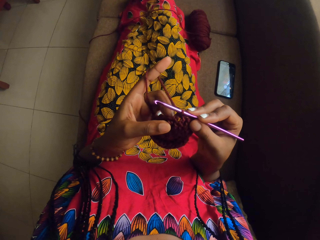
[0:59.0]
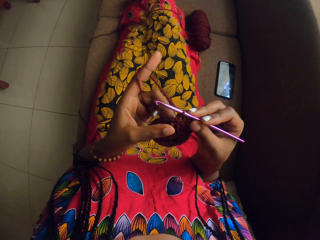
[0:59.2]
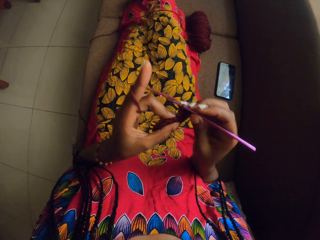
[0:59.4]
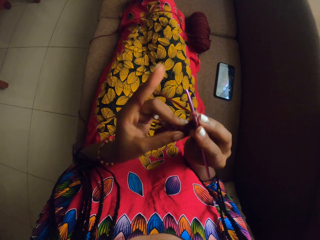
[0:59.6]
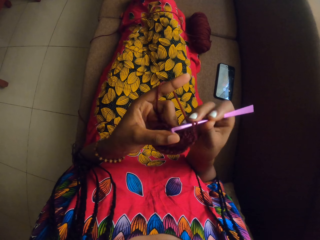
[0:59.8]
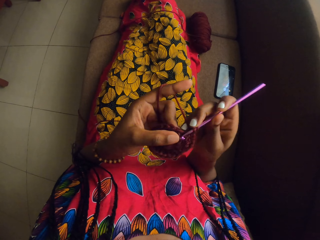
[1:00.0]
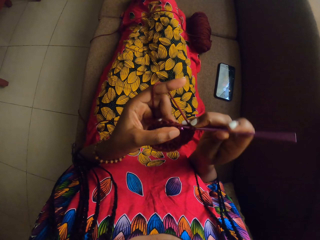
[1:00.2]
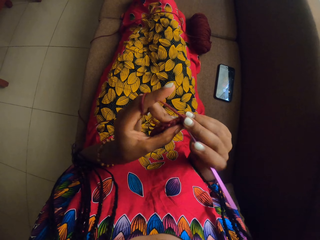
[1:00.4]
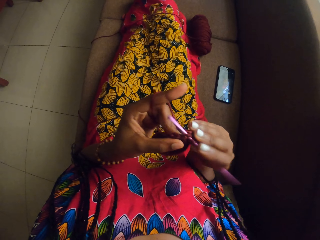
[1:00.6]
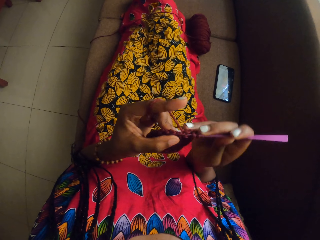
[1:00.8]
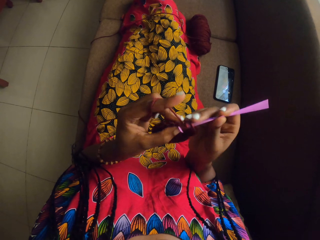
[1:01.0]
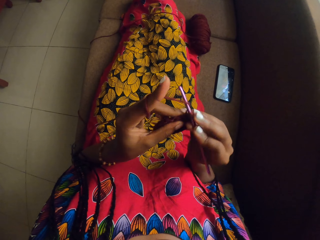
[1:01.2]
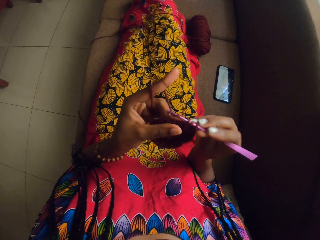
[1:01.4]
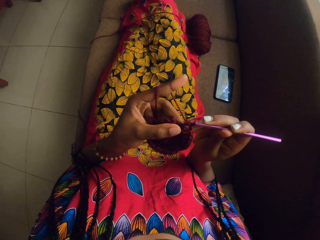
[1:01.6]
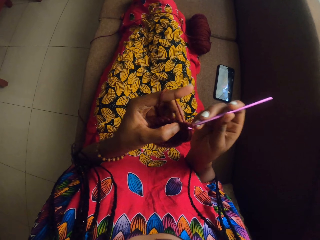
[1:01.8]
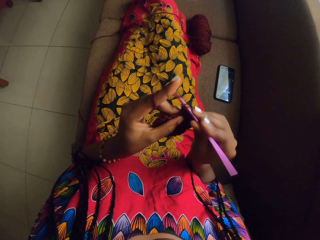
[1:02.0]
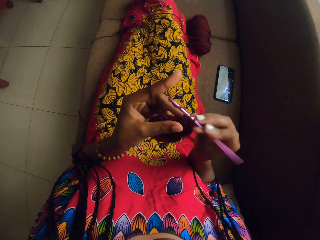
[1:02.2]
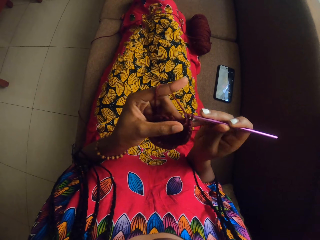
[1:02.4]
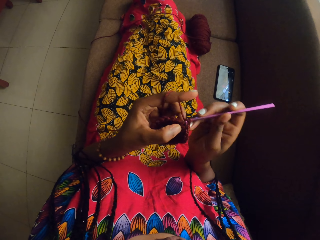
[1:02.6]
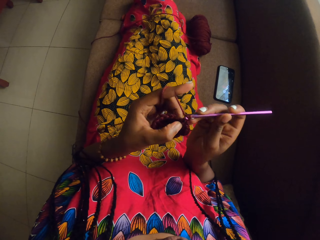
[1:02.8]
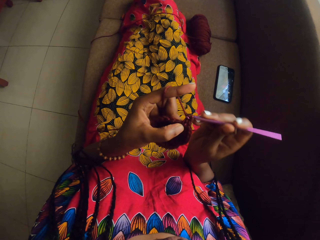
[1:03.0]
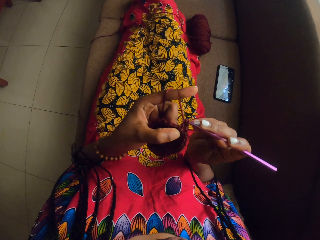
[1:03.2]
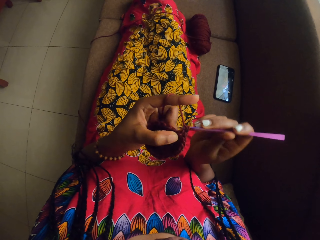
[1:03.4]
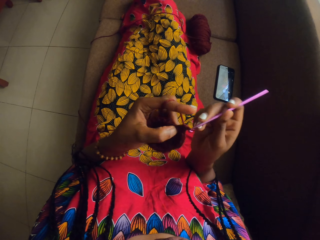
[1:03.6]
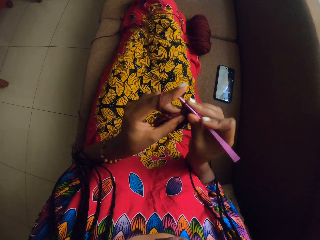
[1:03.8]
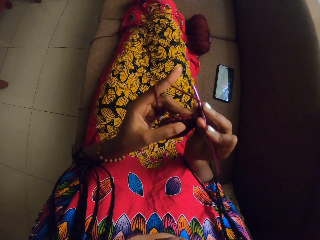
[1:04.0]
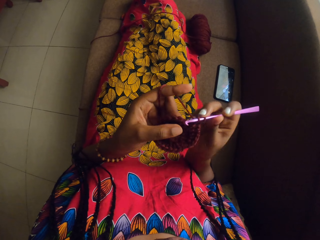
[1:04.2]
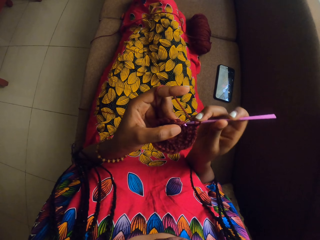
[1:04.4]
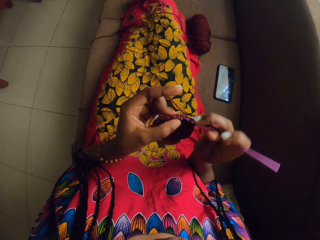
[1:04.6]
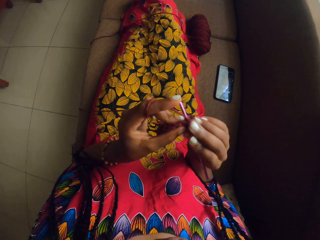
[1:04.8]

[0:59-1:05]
The camera wearer knits the fabric with the crochet.

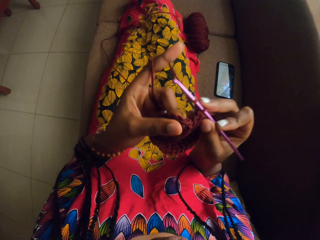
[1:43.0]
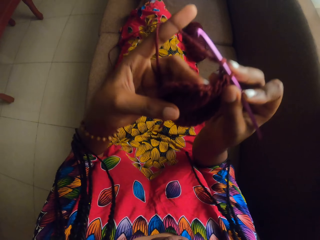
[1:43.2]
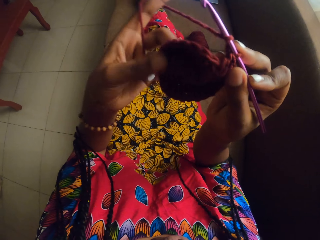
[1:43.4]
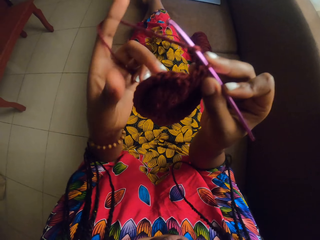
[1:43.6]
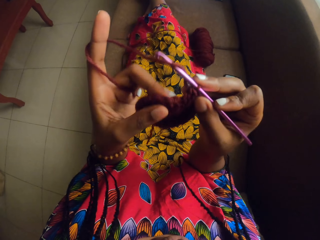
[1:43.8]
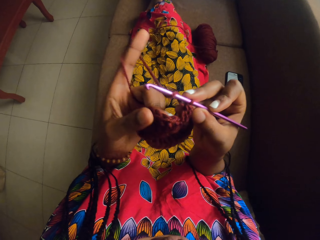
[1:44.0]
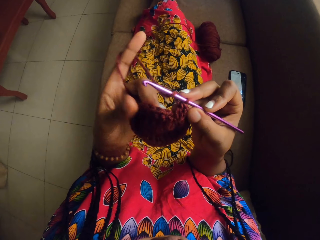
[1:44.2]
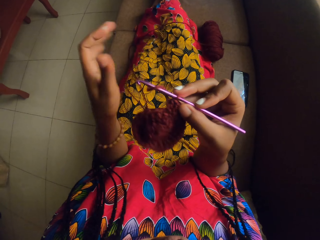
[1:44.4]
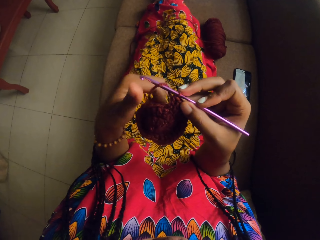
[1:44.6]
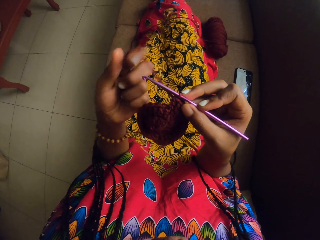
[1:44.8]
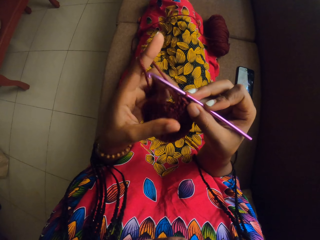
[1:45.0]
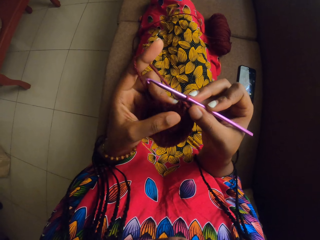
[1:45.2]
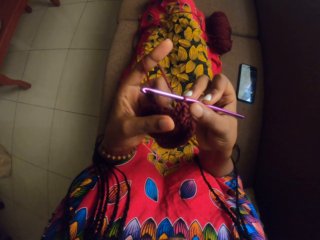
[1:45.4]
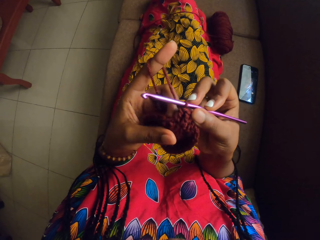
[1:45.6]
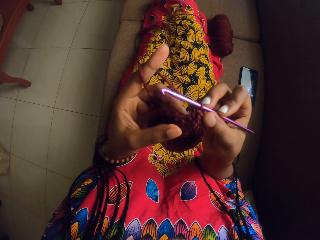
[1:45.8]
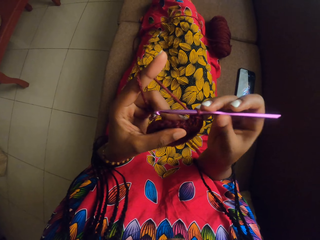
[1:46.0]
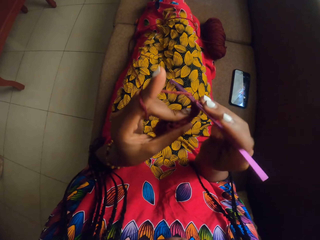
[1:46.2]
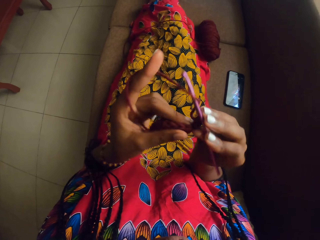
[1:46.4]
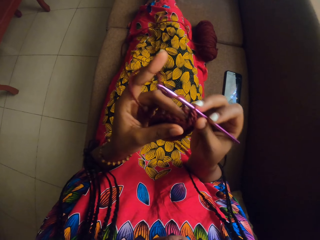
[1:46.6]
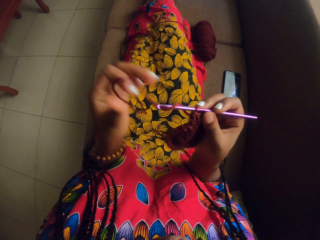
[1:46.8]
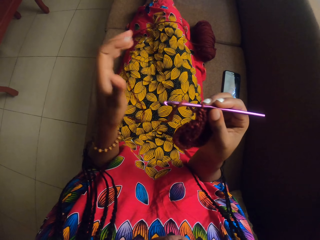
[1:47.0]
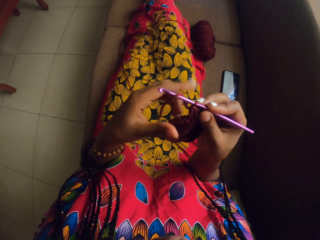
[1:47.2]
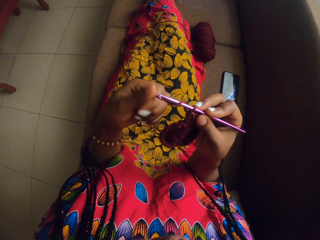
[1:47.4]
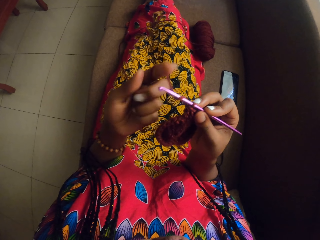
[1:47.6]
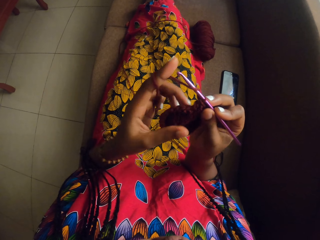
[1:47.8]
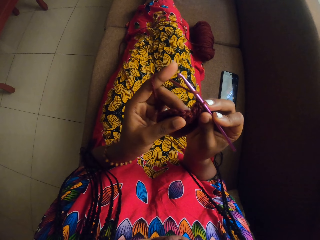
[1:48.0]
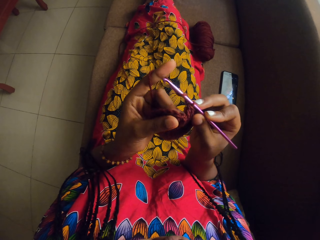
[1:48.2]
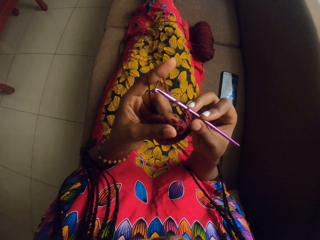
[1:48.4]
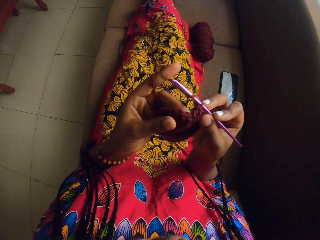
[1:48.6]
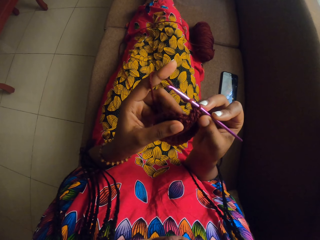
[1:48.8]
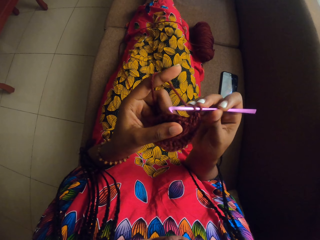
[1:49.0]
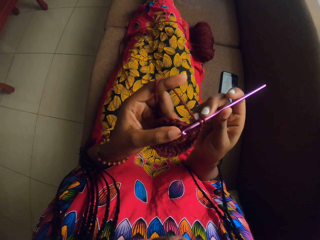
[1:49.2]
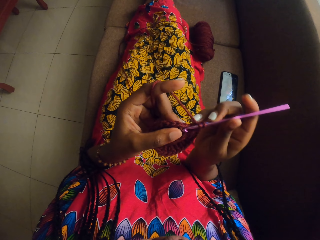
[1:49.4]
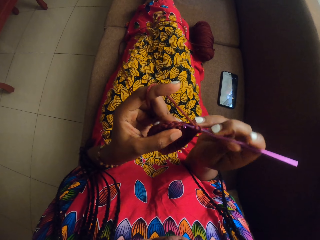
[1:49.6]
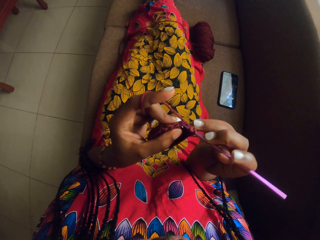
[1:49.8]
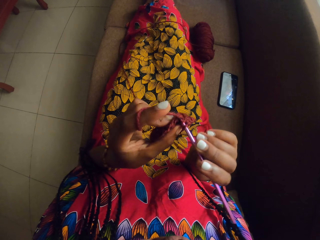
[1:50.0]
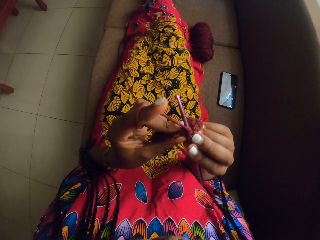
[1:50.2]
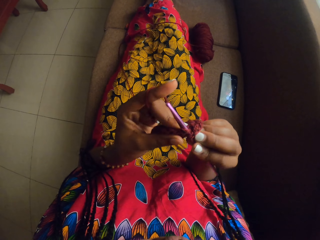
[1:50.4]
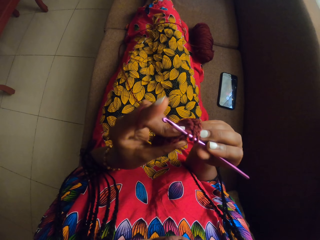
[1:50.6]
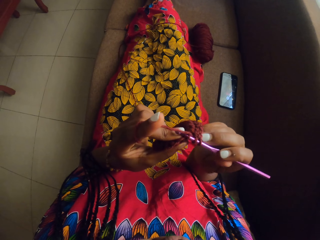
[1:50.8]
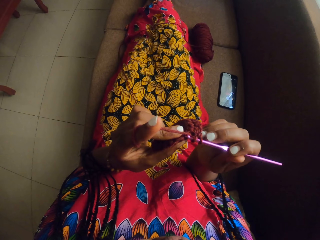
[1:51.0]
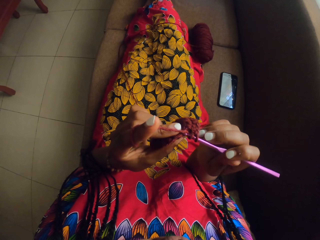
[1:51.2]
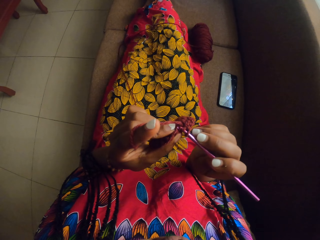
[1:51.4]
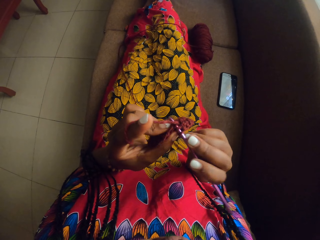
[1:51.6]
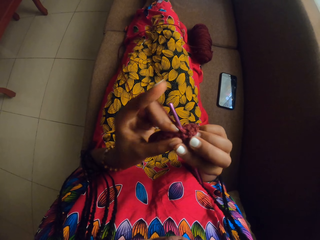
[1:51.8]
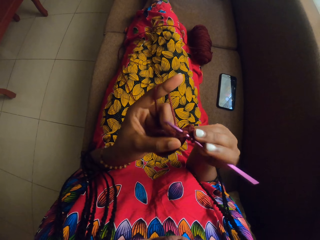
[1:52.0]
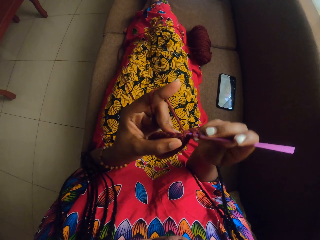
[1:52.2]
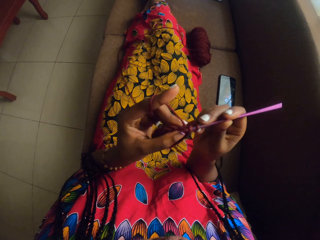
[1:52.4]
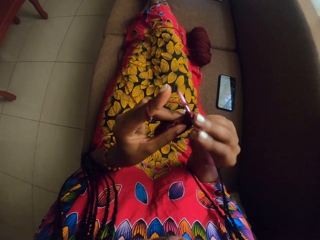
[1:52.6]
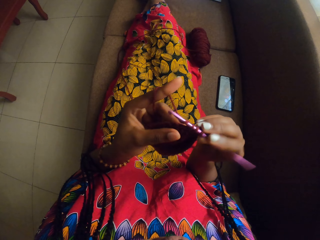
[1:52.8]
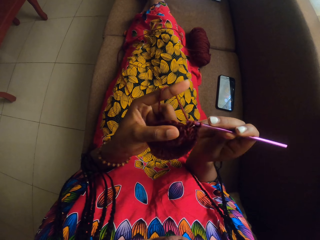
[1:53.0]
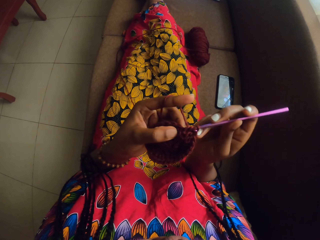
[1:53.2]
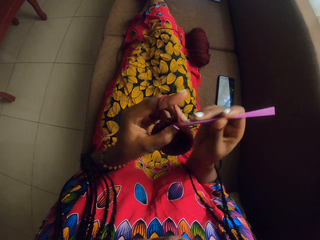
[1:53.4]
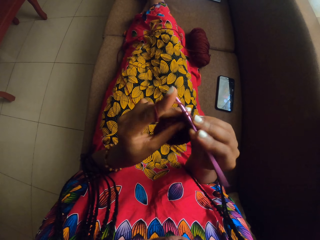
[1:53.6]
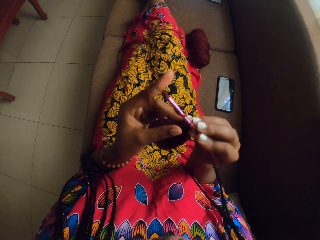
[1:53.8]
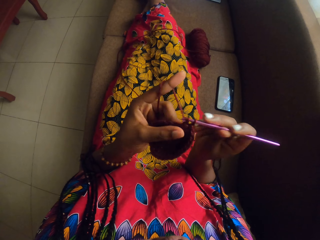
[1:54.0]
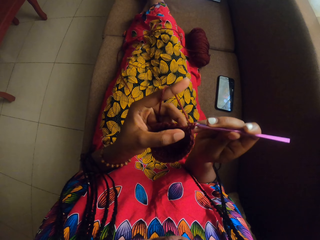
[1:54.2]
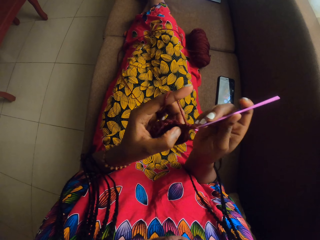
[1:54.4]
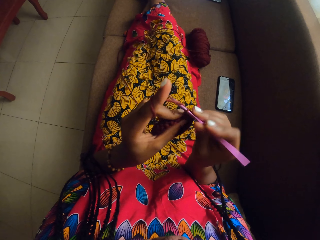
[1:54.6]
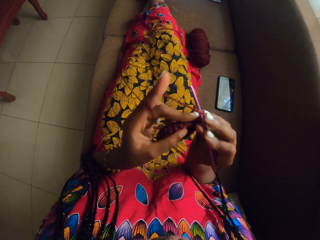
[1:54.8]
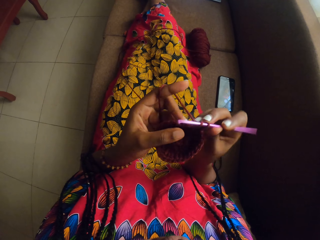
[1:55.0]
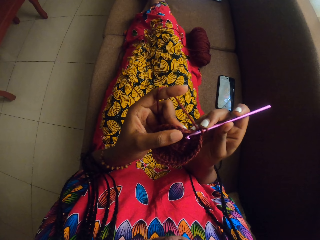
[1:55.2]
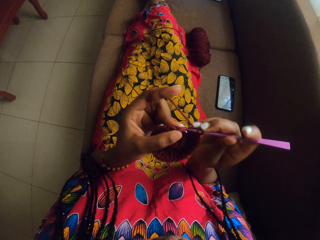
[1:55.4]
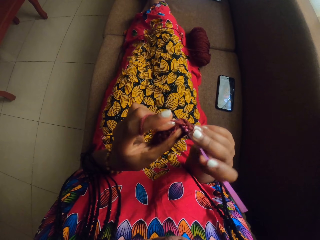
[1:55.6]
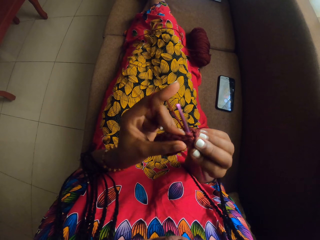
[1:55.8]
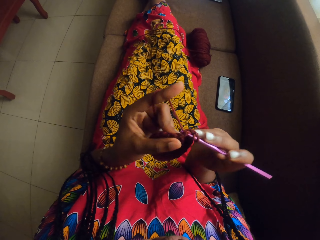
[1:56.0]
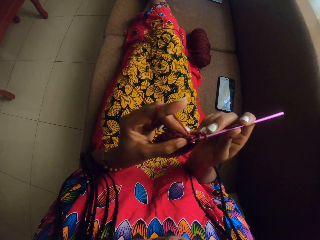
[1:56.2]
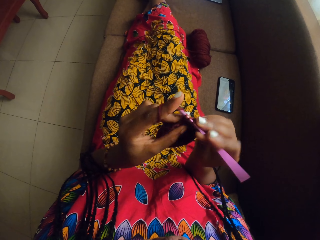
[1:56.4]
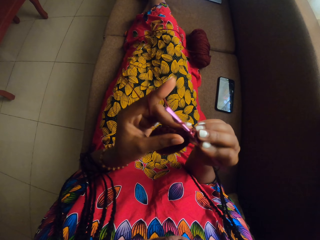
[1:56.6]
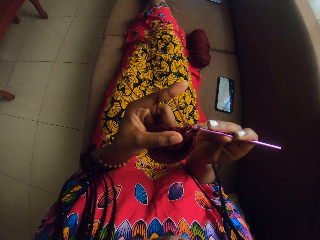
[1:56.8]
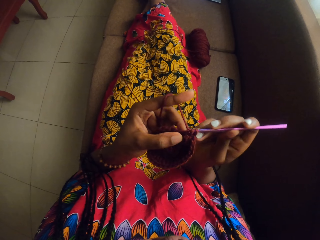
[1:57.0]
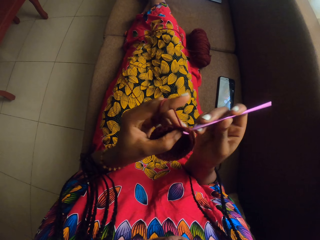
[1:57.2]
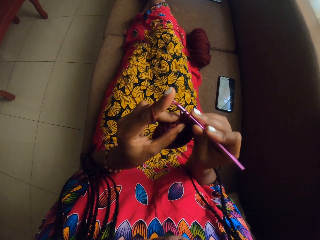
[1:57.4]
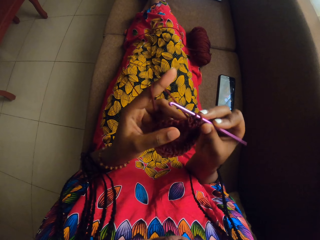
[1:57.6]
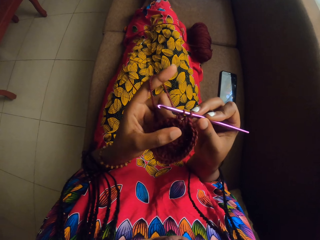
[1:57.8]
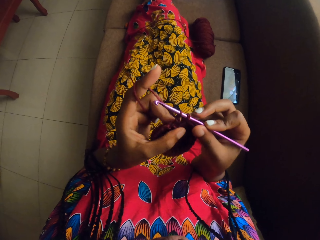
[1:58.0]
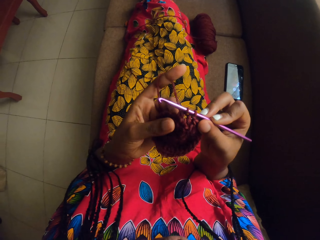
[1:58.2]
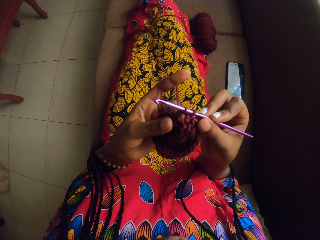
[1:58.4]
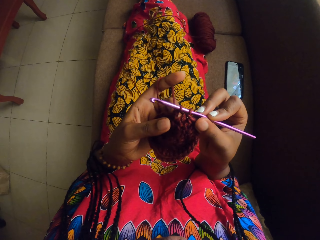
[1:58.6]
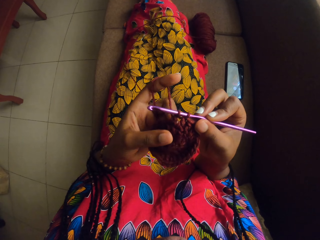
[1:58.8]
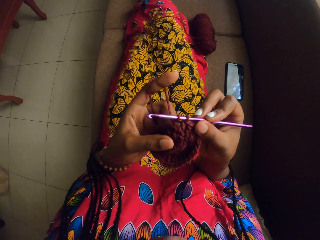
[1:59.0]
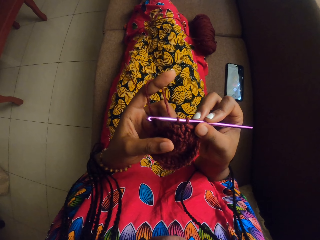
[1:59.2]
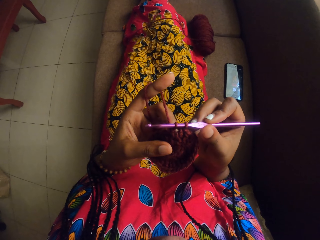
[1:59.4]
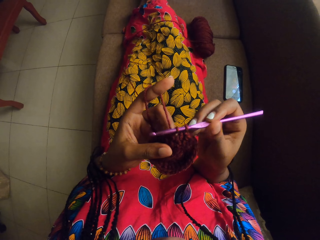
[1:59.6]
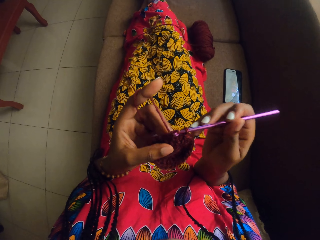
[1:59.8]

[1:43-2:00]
The camera wearer swirls the brown yarn on her left index finger. She crochets the brown yarn in her left hand with the crochet hook in her right hand.
